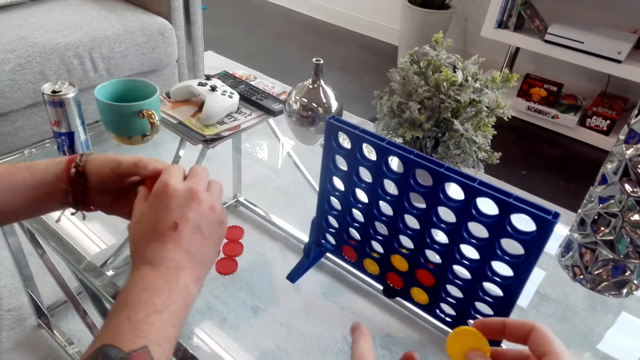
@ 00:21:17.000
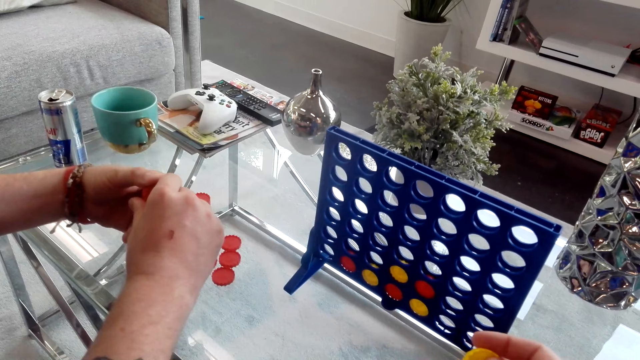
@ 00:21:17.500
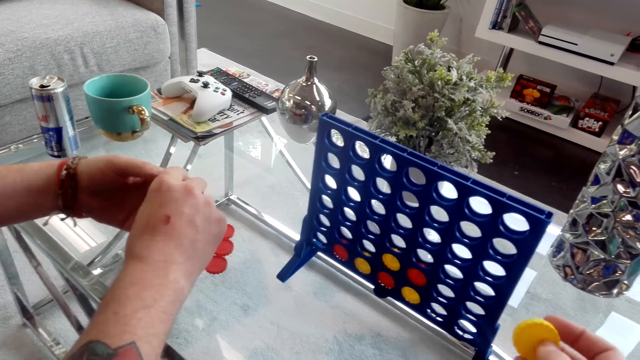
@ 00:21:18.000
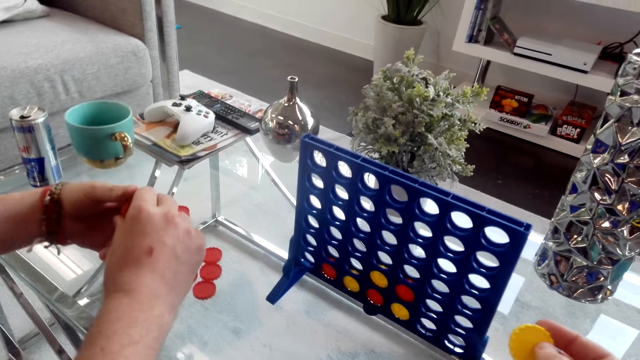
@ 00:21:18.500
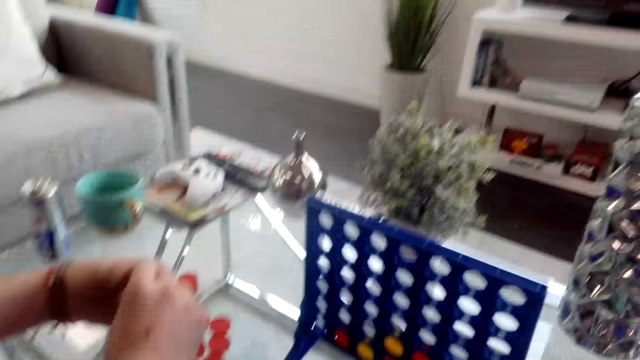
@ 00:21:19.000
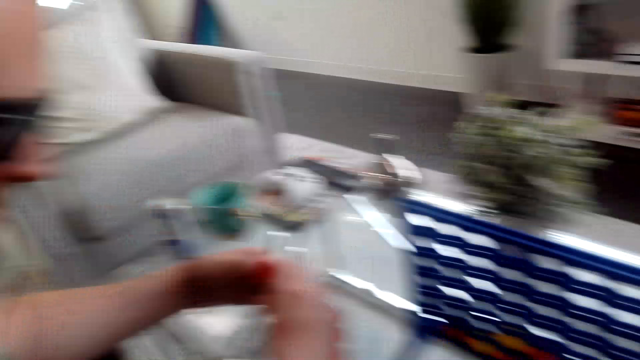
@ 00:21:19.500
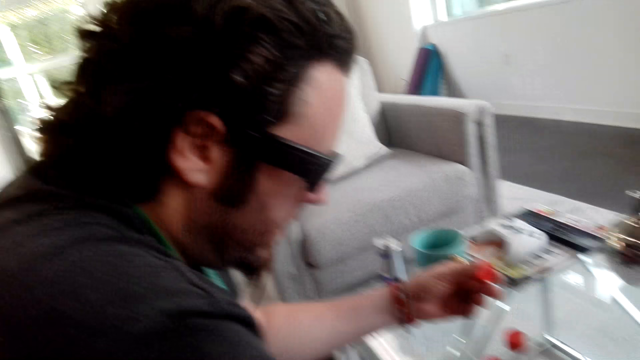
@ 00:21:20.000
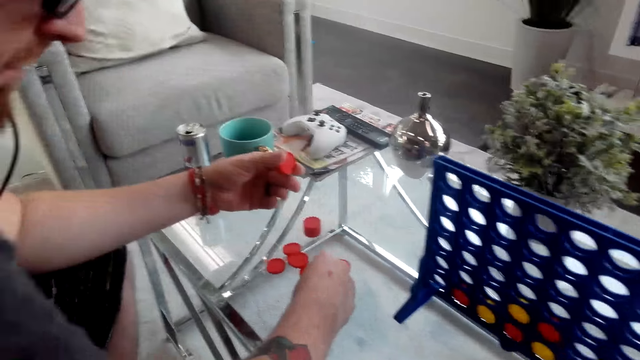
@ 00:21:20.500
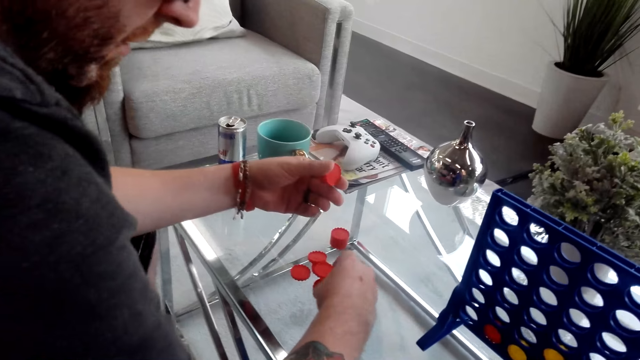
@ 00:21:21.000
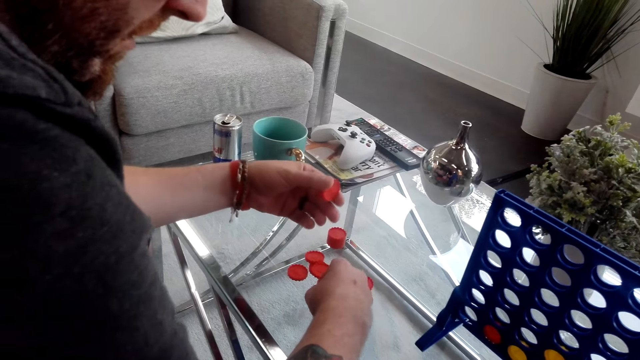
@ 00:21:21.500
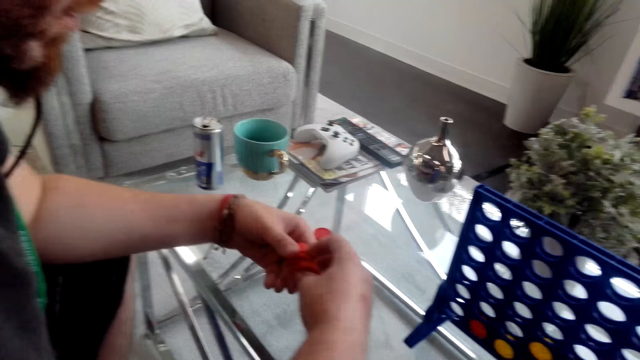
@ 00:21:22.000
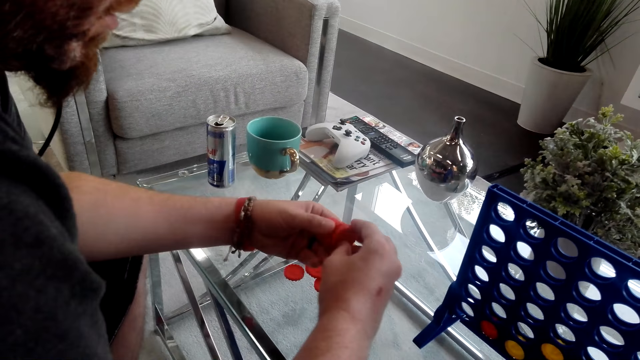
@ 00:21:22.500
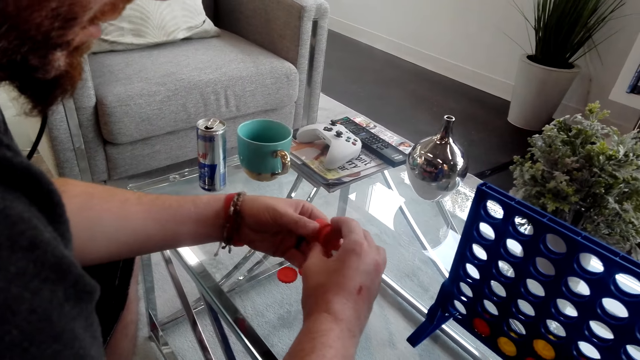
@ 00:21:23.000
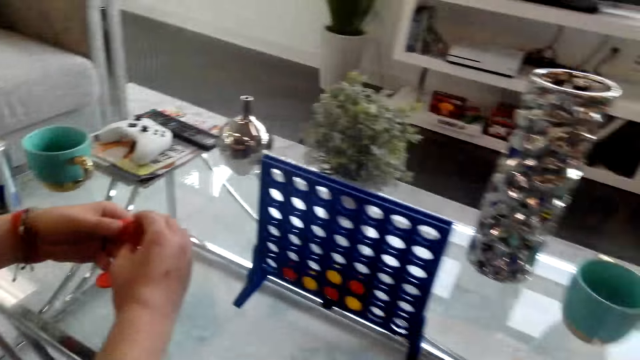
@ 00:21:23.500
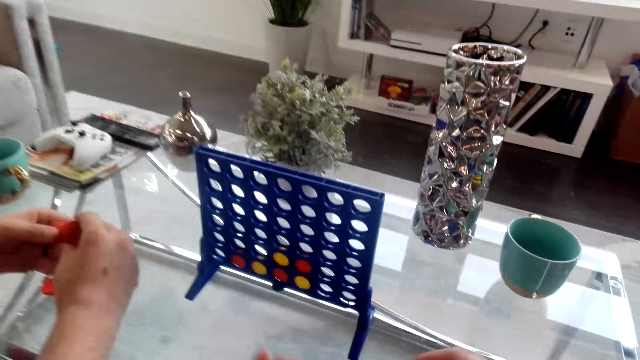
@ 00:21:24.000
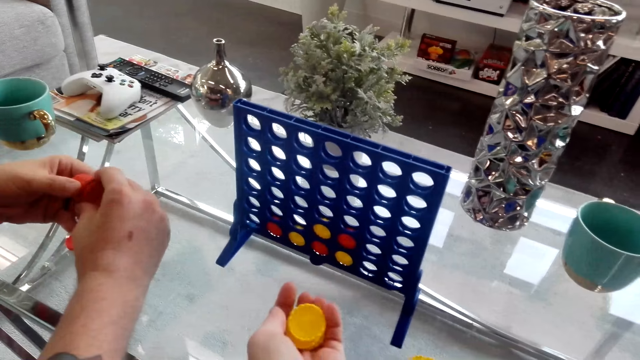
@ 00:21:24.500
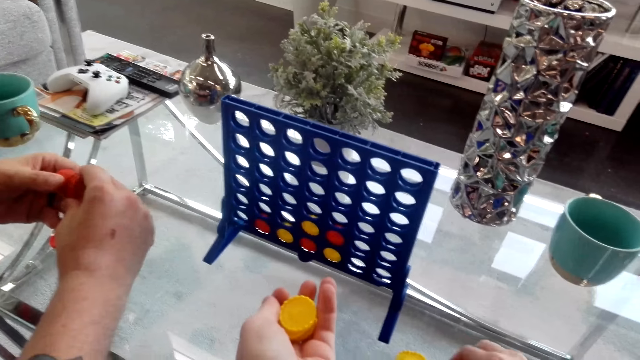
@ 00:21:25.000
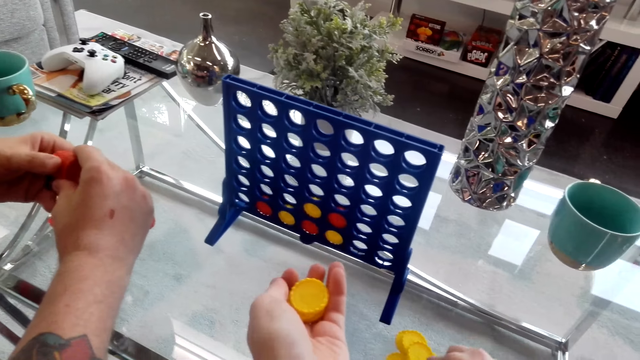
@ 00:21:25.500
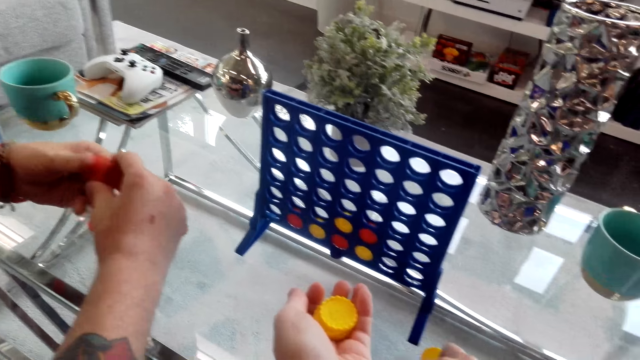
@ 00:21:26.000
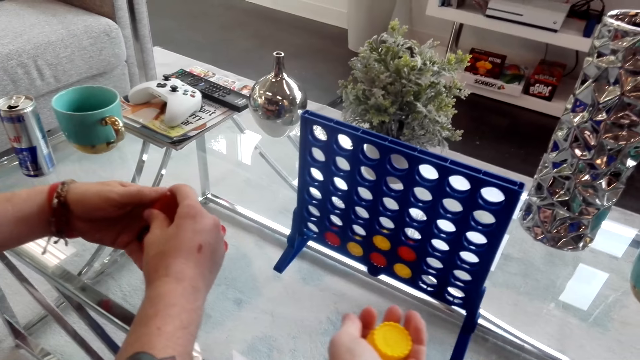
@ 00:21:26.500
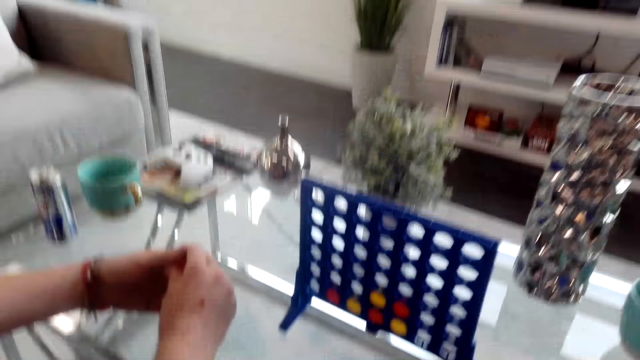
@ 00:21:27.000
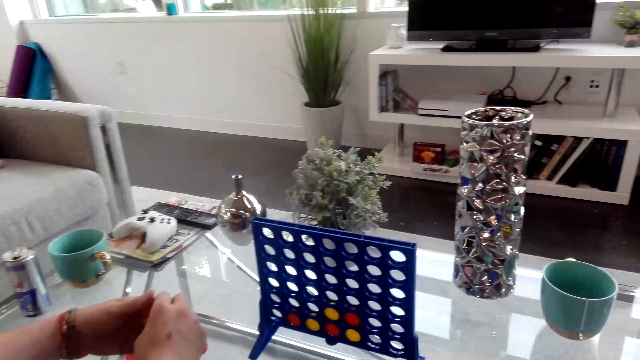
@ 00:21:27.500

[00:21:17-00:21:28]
A person converses with the camera wearer. The person picks the red plastic chips from the table. The camera wearer holds the yellow plastic chips with her left hand.

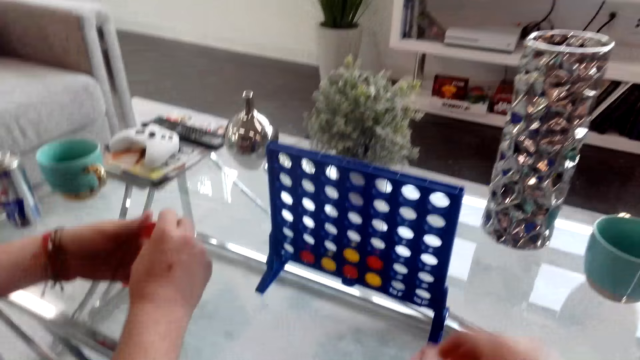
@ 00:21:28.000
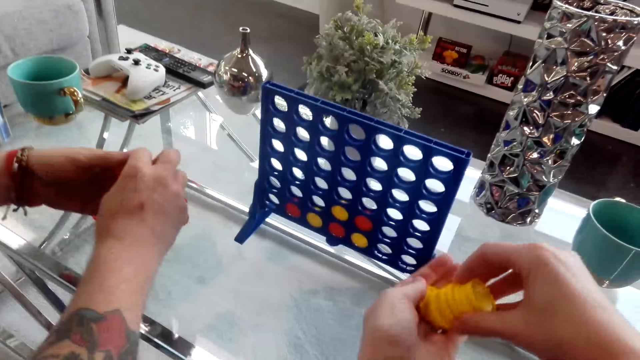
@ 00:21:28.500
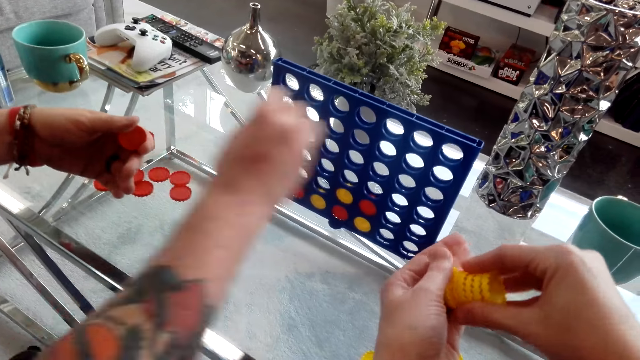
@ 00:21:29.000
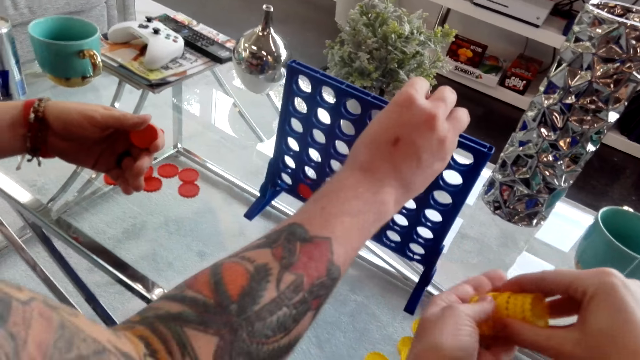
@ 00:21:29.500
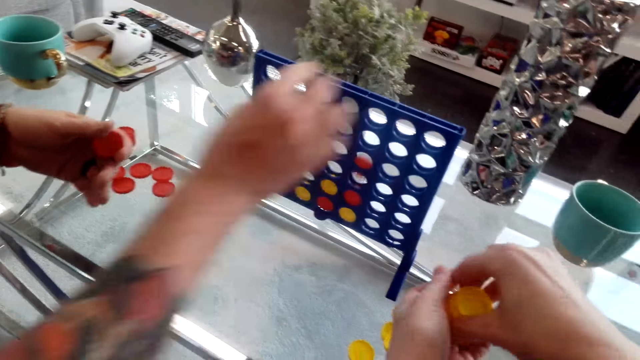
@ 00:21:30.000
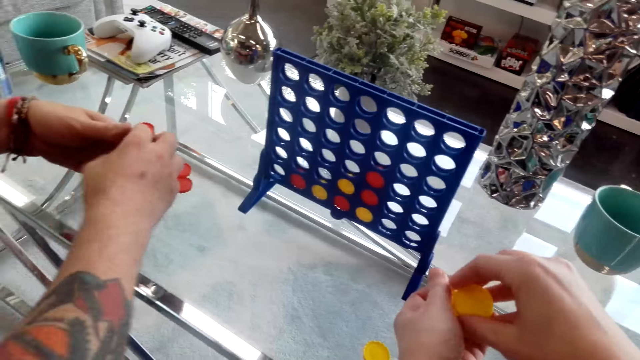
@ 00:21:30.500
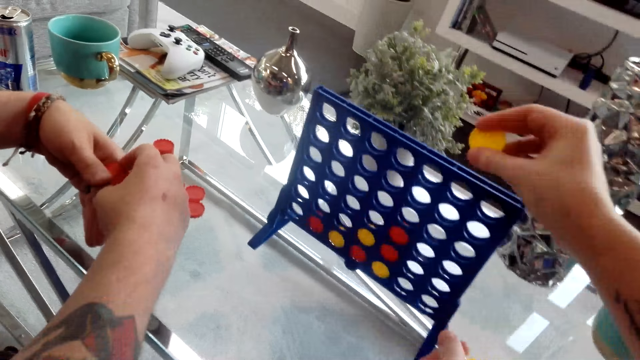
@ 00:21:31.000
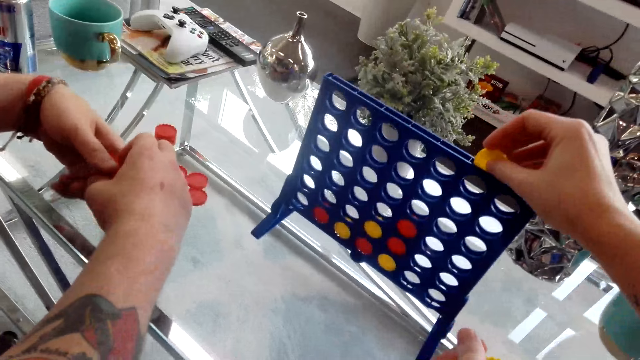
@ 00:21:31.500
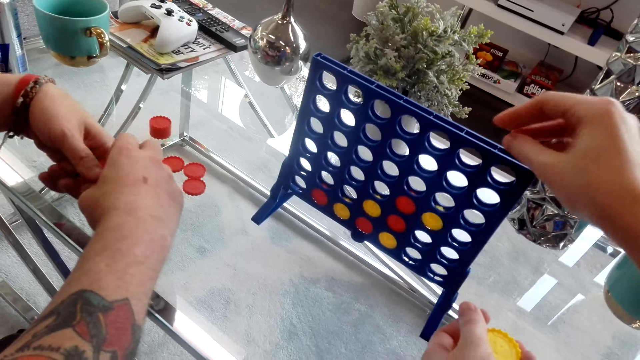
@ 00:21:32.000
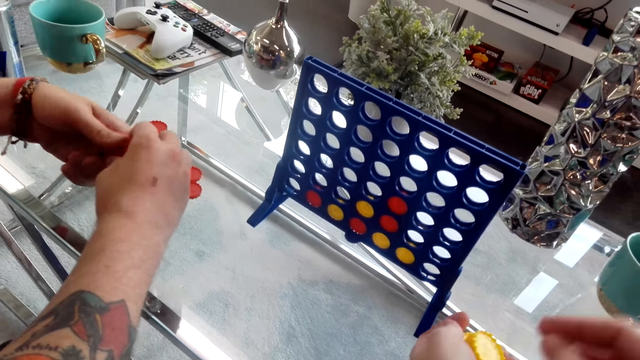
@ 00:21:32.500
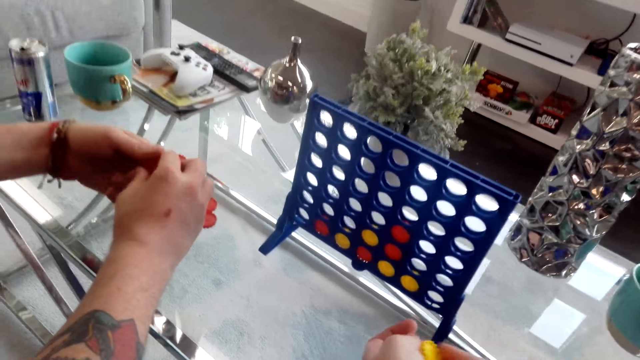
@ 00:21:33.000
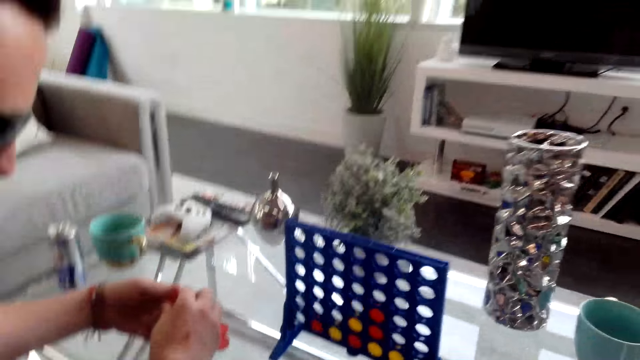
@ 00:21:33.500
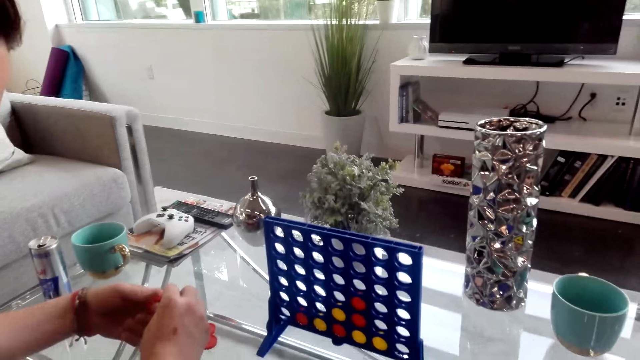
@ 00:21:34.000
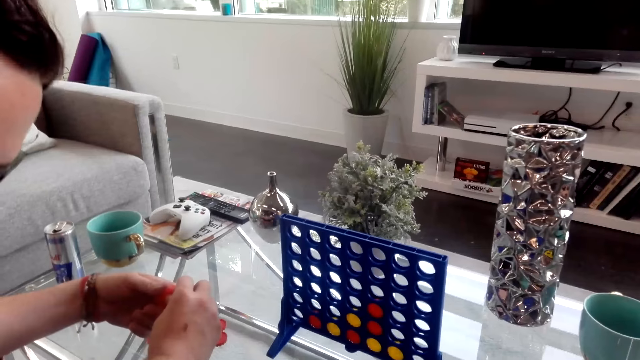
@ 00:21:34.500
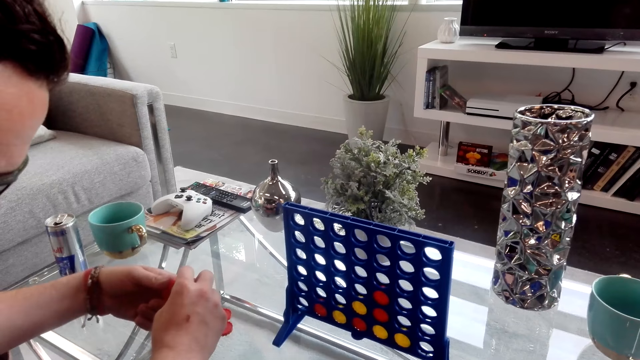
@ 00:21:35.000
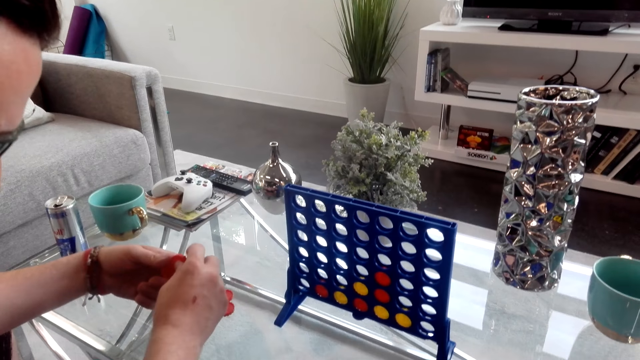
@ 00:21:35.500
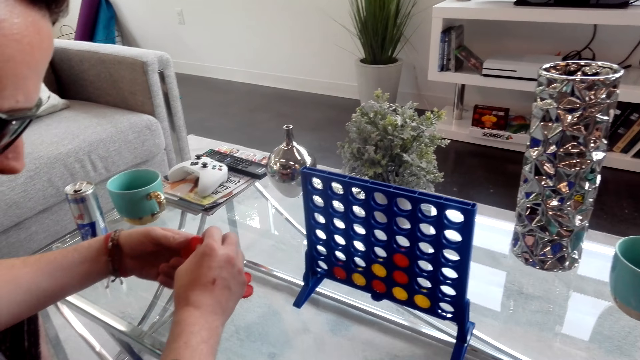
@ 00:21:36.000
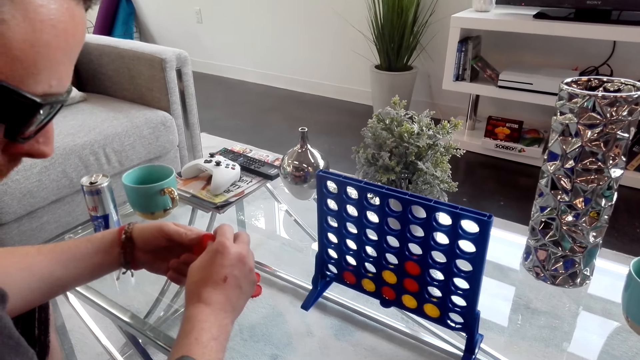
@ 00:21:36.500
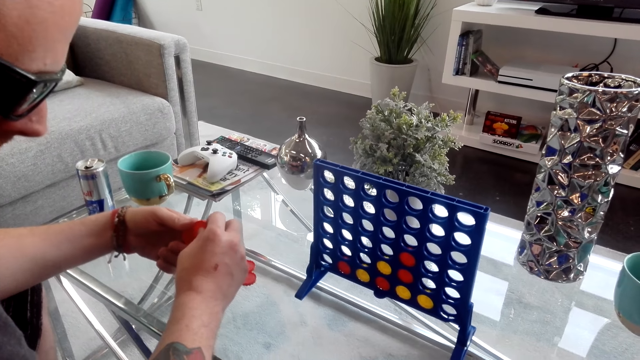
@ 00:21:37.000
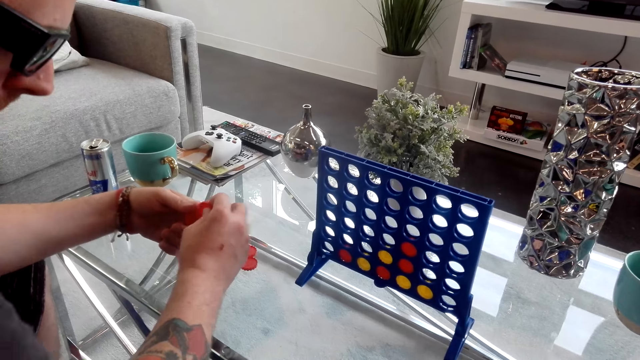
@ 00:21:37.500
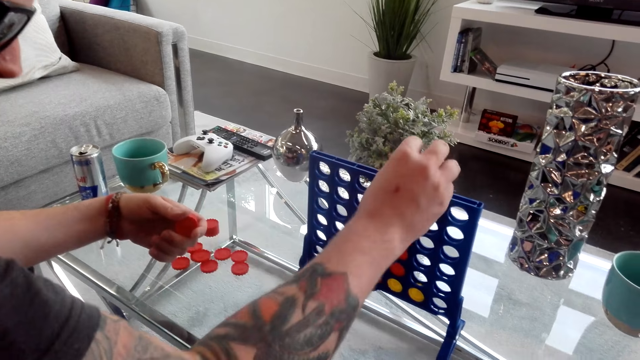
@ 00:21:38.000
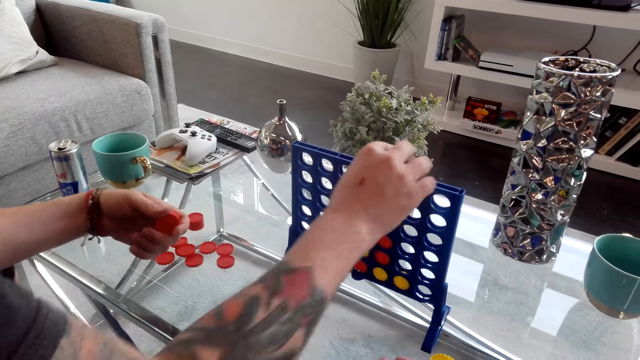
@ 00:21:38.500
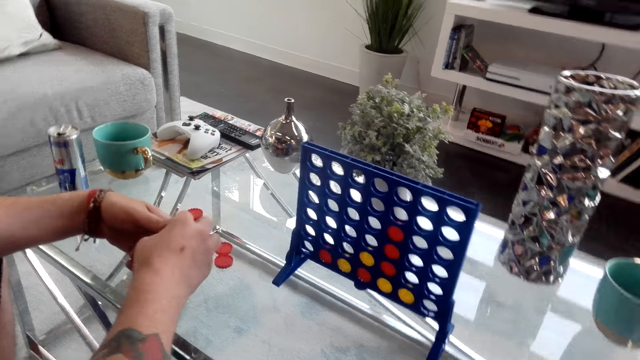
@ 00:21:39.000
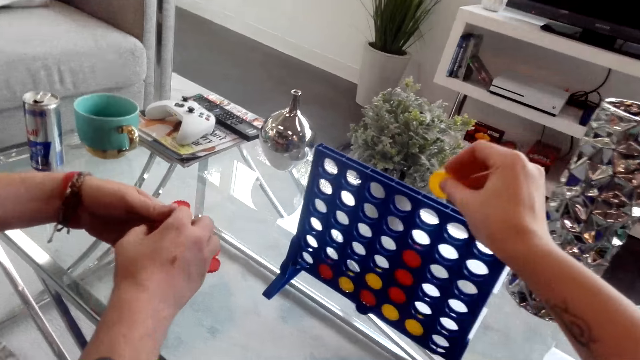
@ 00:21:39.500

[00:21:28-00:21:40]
A person puts the red plastic chips in the bingo board game. The camera wearer plays the Candyland board game. They put the yellow plastic chips in the bingo board game. The person picks the red plastic chips from the table.
